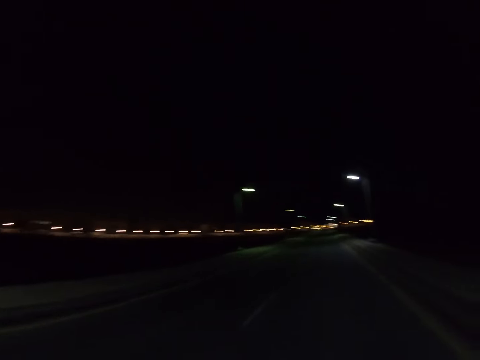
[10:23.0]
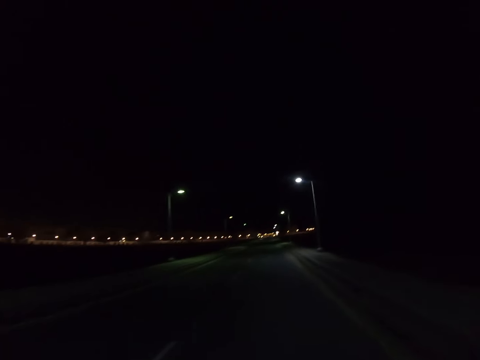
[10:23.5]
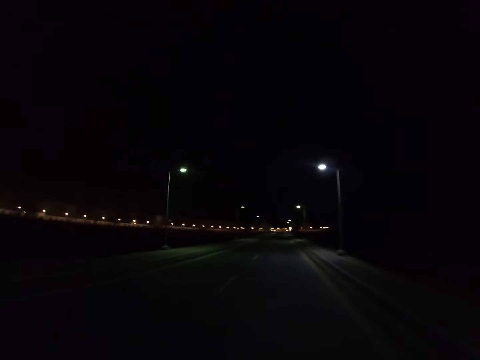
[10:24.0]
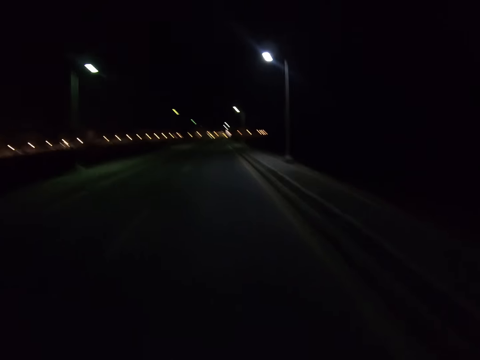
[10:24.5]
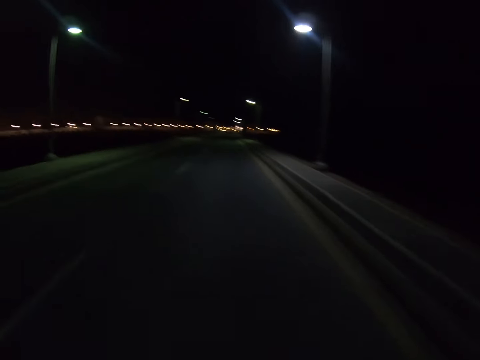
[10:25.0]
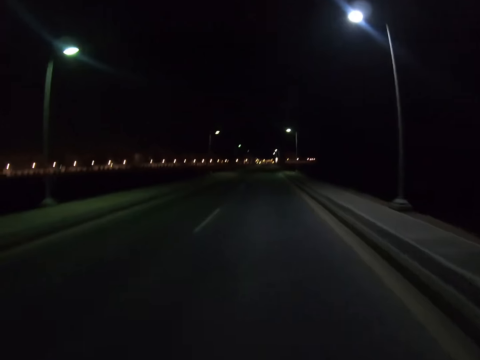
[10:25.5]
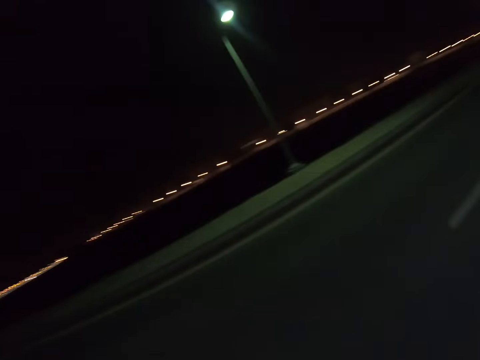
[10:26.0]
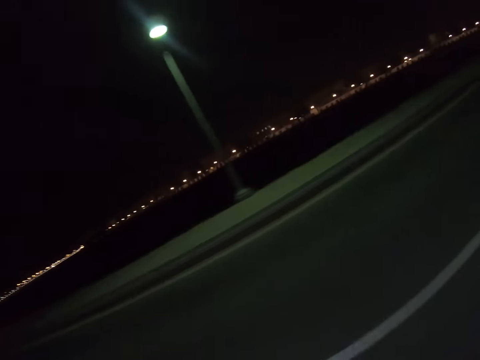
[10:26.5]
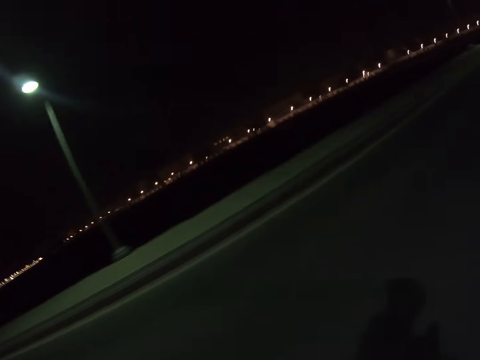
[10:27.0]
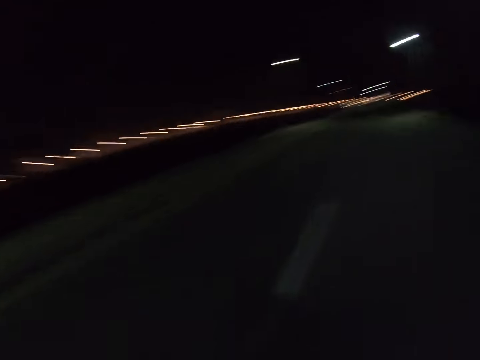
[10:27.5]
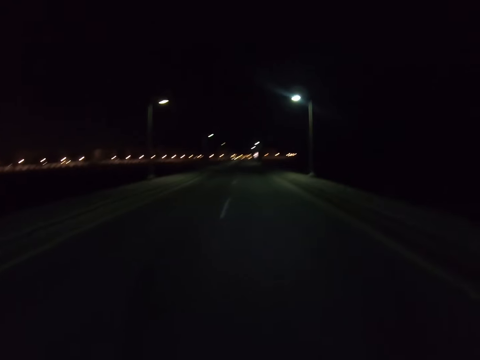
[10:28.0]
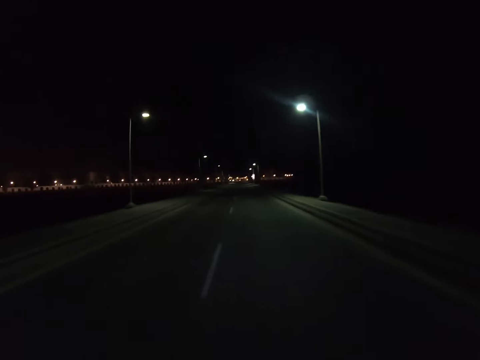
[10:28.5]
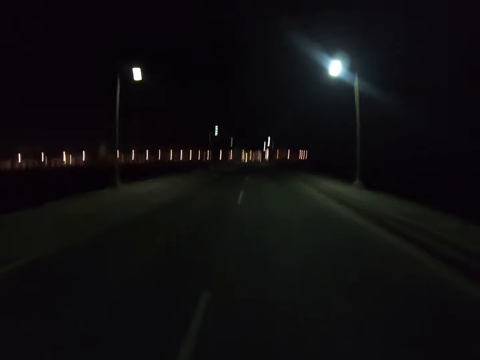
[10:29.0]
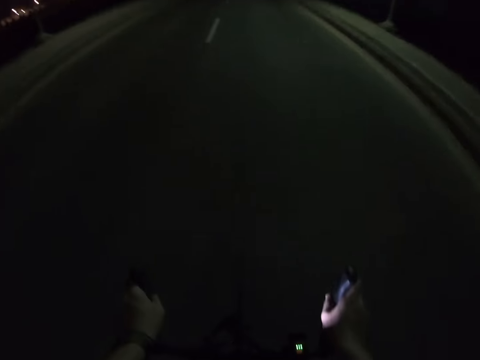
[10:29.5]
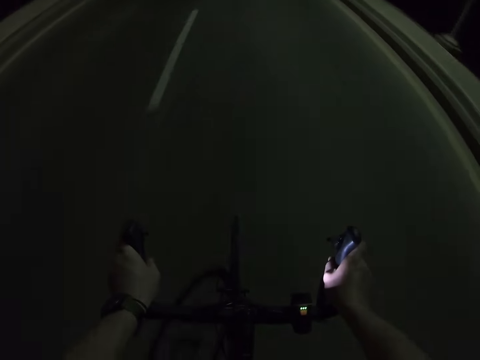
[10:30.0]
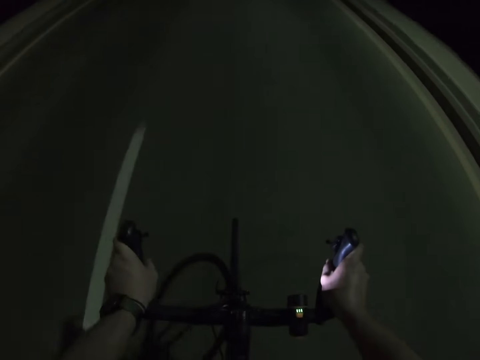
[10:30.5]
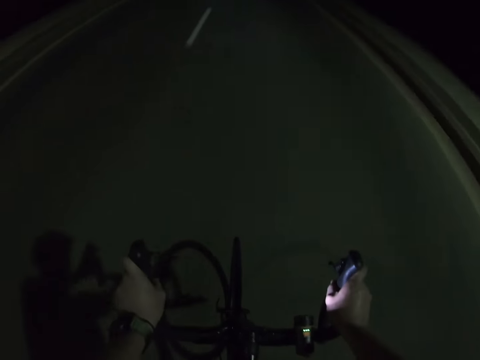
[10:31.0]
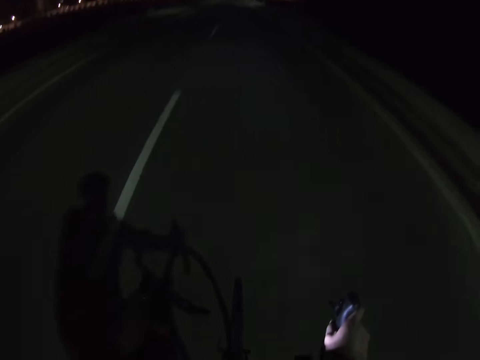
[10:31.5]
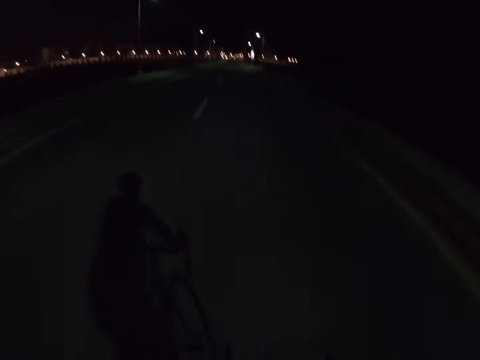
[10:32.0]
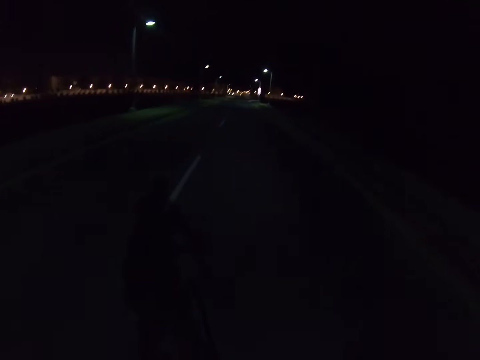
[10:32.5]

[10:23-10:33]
The camera wearer stares at the street lights. They cycle a bicycle on the road.

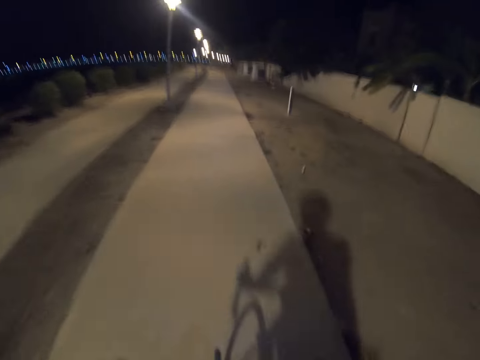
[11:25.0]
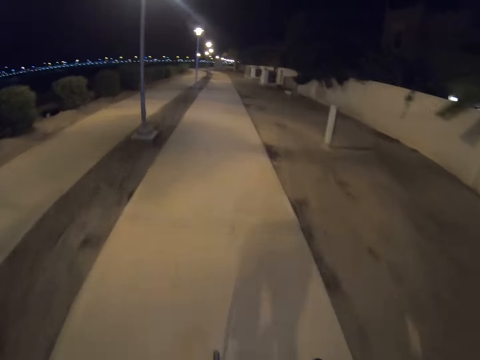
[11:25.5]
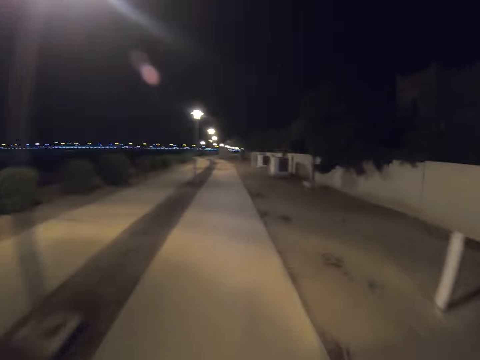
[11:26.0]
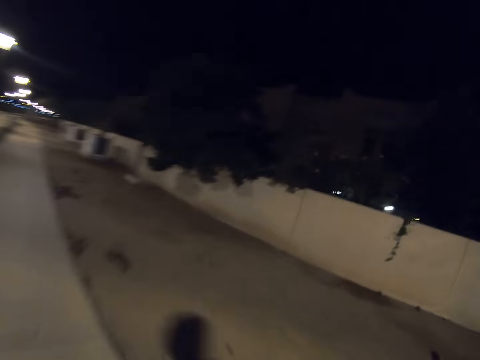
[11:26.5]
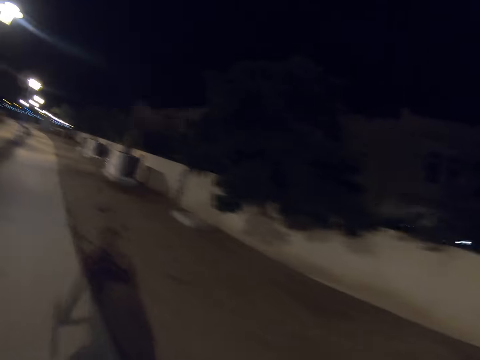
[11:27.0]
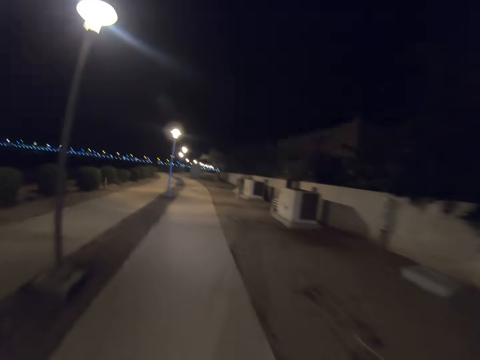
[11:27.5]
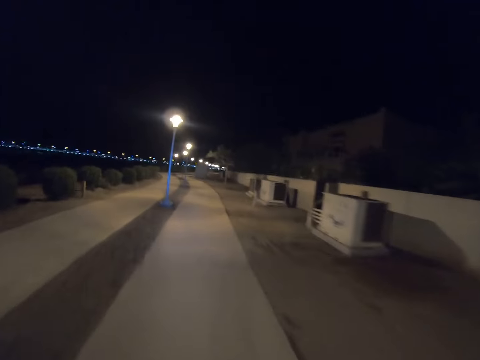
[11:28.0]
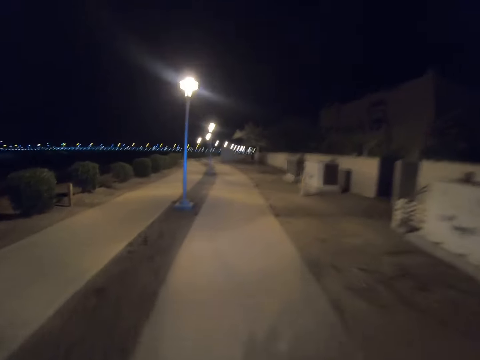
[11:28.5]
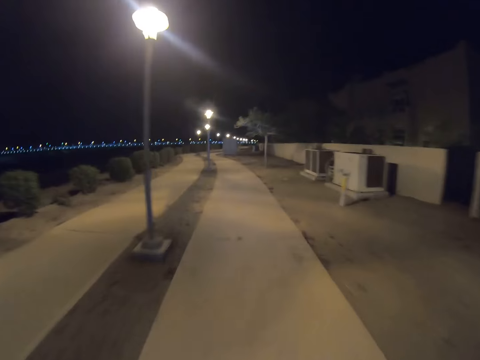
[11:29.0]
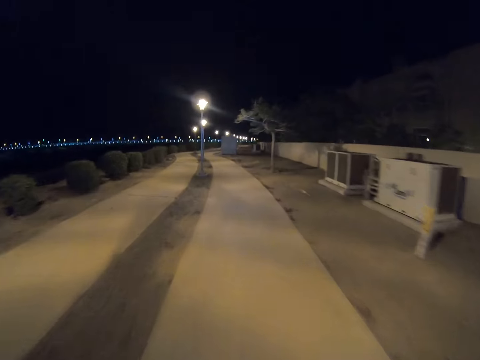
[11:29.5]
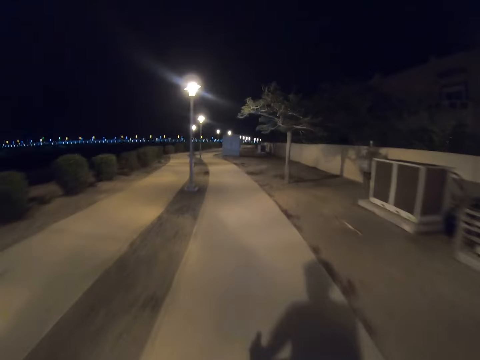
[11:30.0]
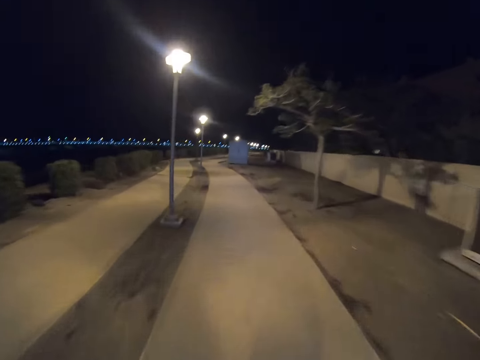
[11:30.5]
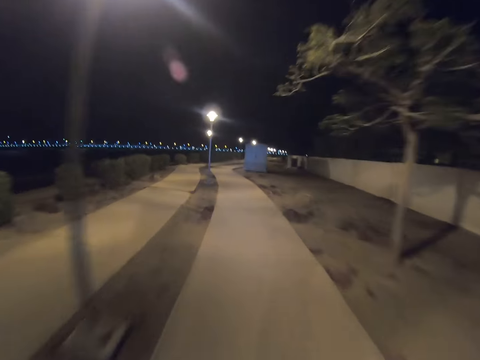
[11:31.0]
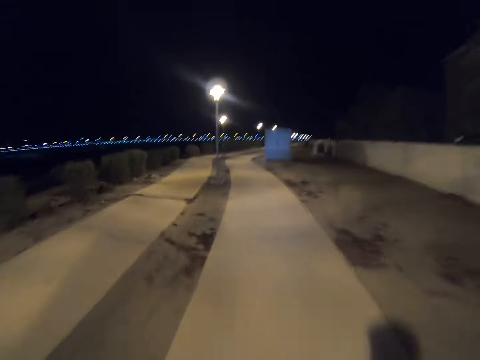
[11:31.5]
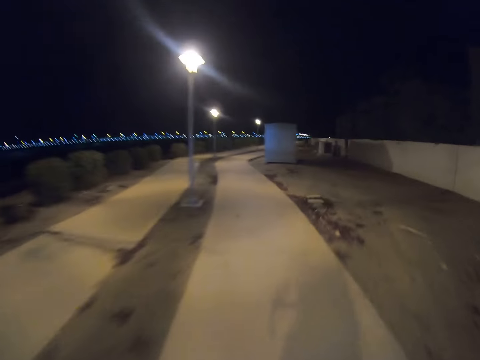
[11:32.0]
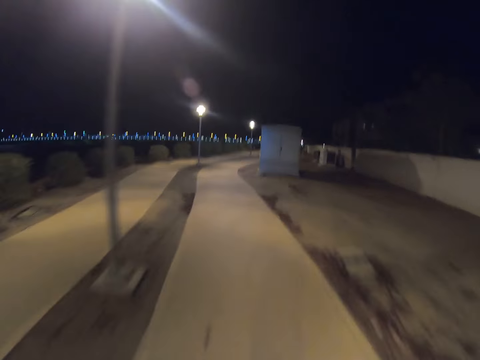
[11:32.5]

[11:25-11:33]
The camera wearer stares at the wall. They cycle a bicycle on the sidewalk.

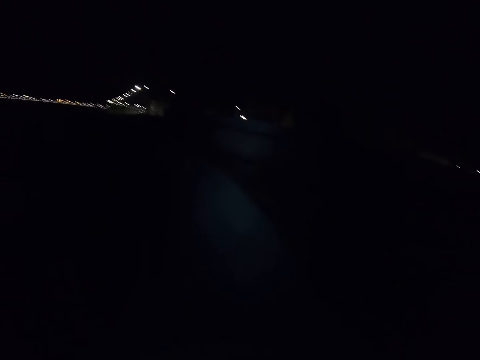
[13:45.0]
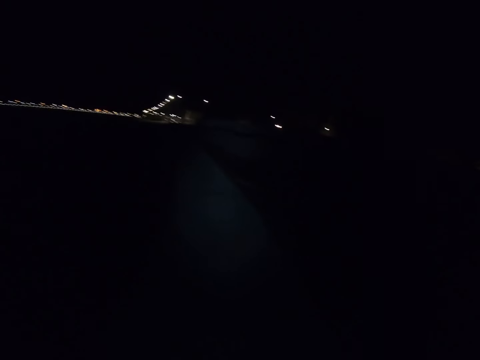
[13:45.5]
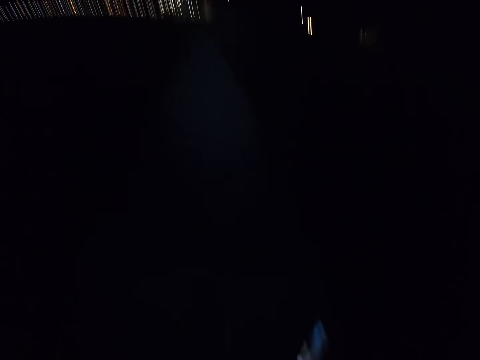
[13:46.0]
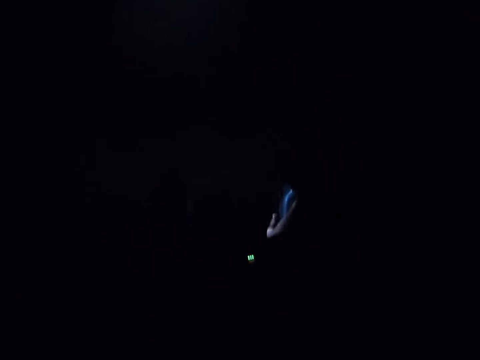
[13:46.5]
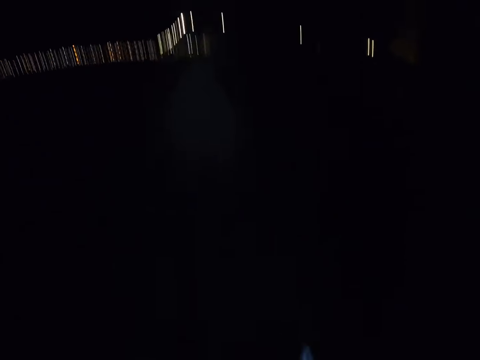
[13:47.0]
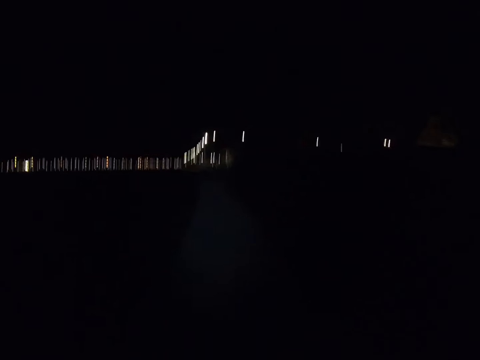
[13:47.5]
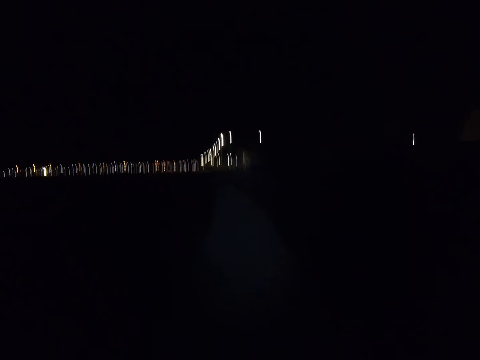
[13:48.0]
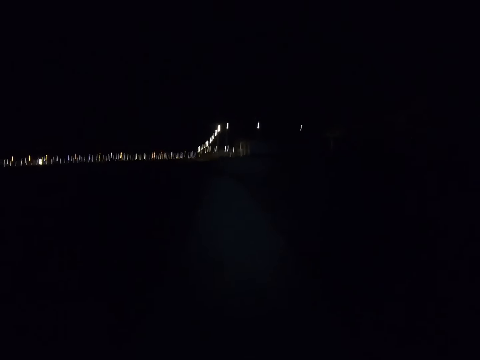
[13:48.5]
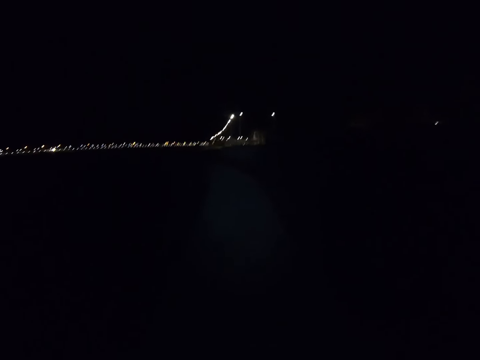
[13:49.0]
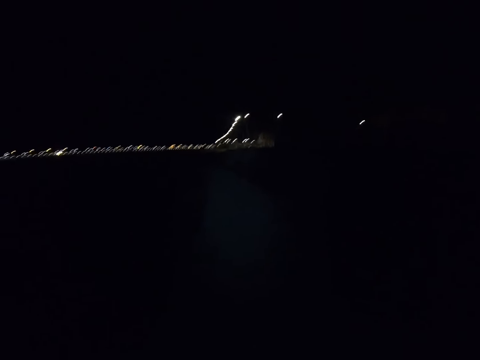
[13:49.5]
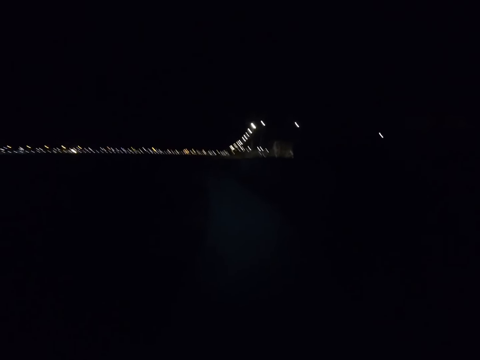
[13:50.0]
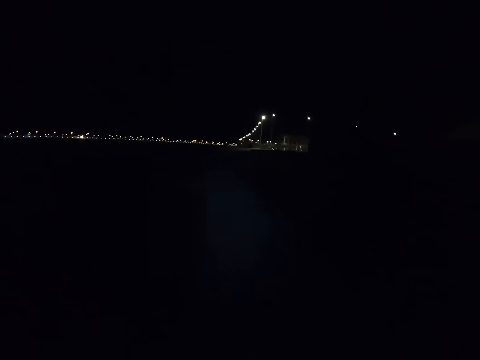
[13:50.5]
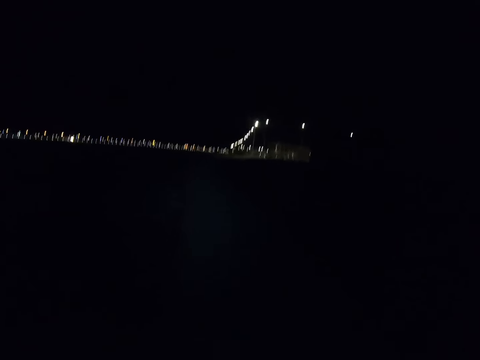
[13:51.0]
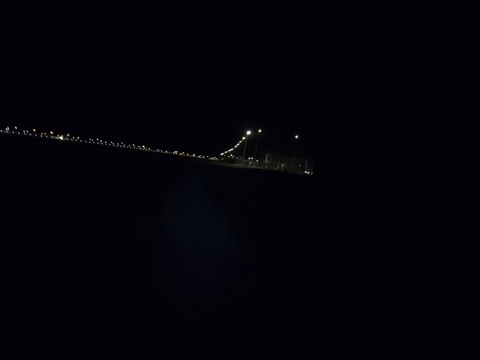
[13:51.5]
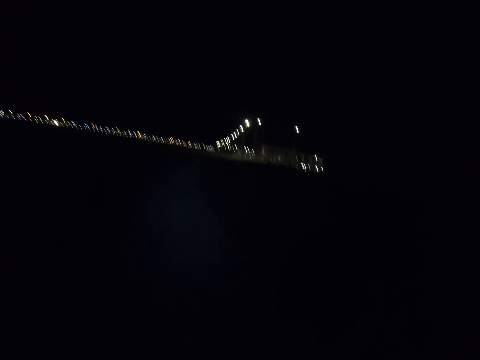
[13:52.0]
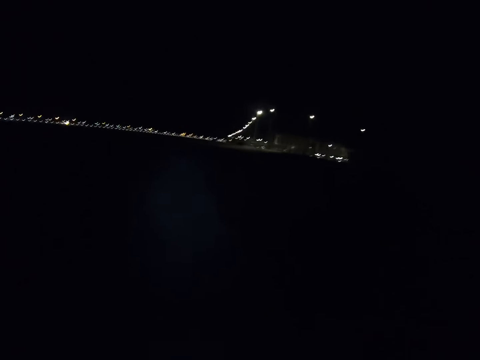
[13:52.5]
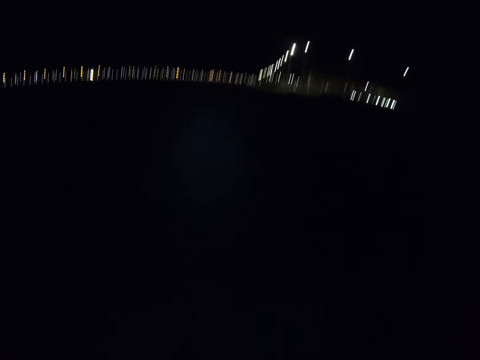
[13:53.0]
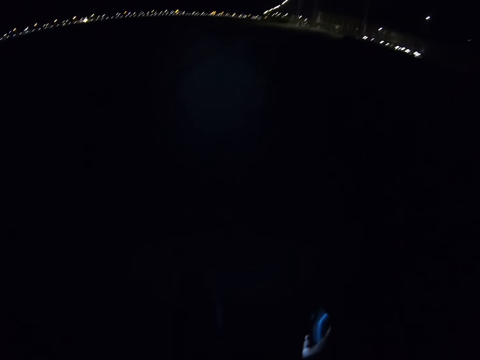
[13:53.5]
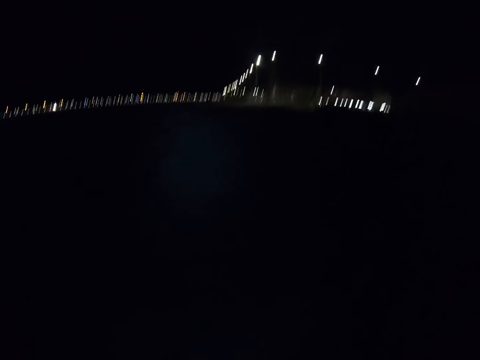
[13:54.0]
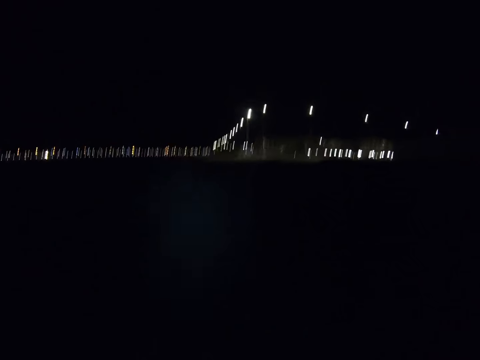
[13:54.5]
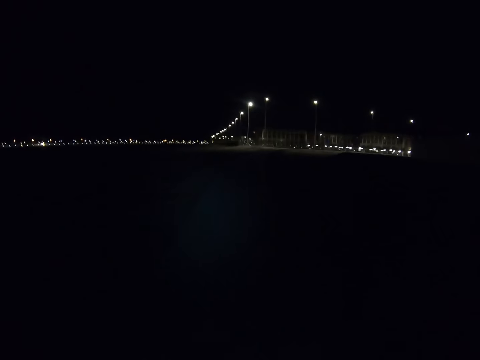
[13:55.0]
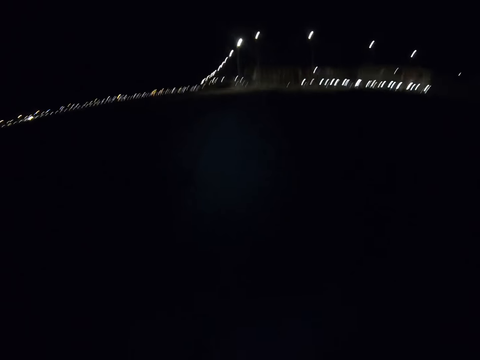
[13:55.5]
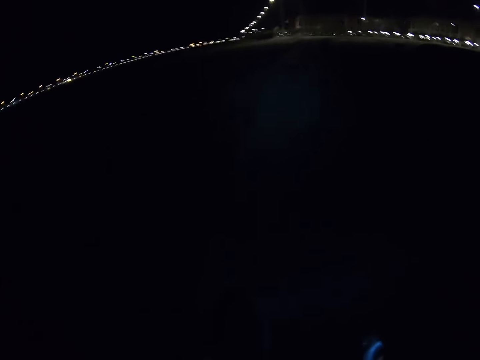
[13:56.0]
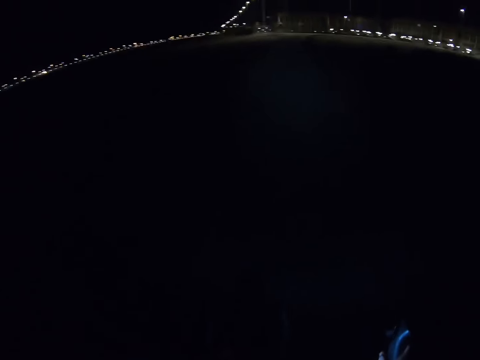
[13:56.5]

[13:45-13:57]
The camera wearer stares at the bicycle. They stare at the sidewalk. They cycle on the sidewalk.
